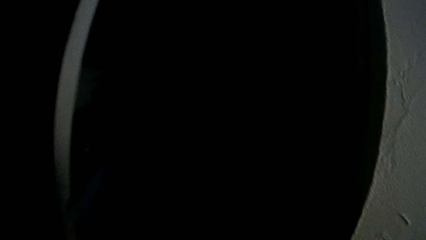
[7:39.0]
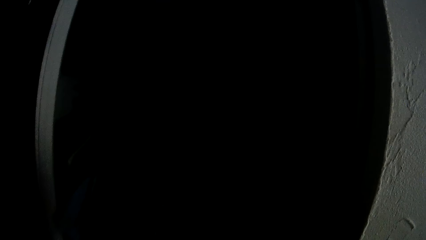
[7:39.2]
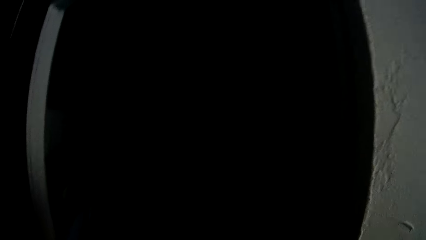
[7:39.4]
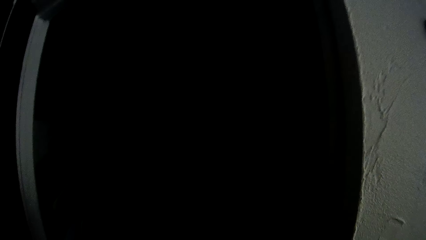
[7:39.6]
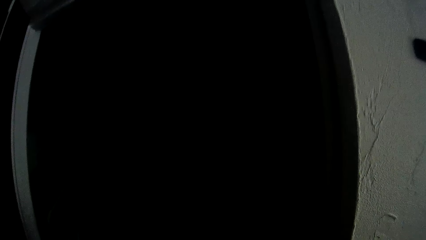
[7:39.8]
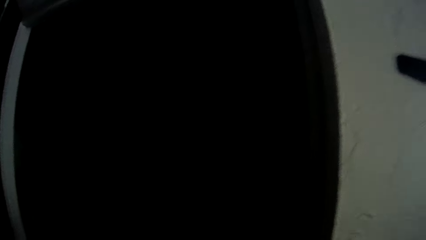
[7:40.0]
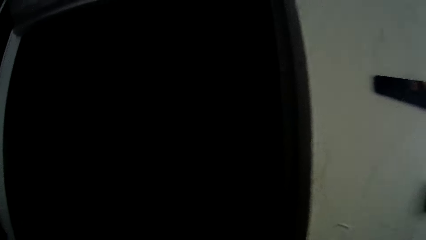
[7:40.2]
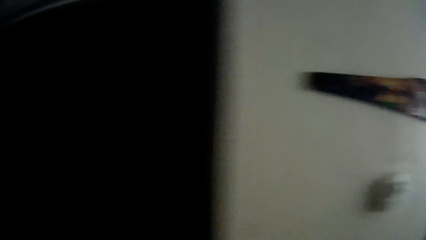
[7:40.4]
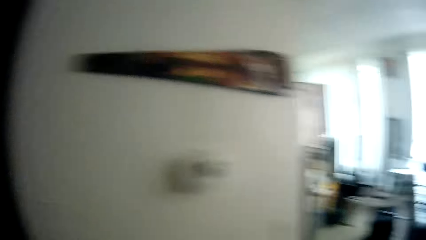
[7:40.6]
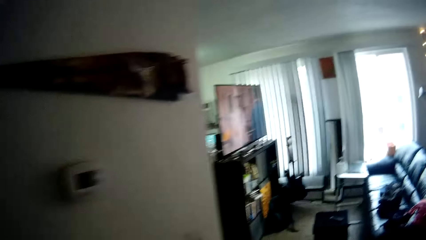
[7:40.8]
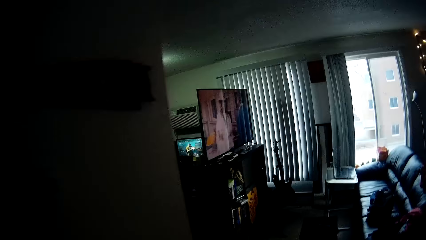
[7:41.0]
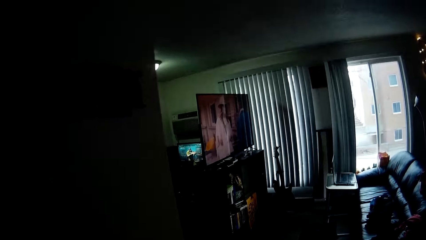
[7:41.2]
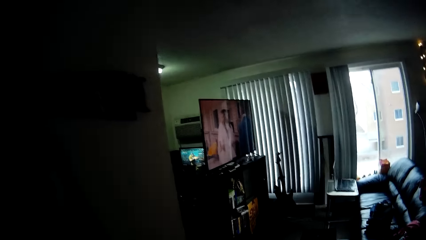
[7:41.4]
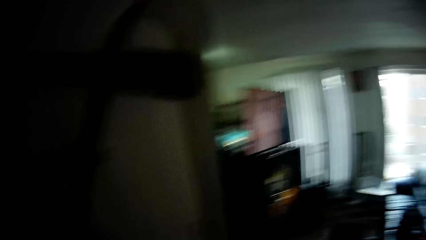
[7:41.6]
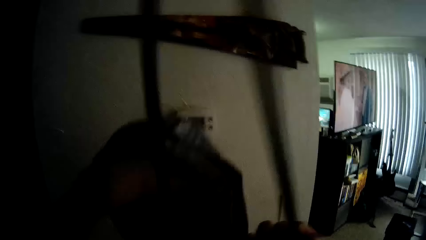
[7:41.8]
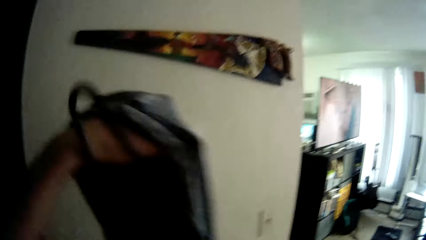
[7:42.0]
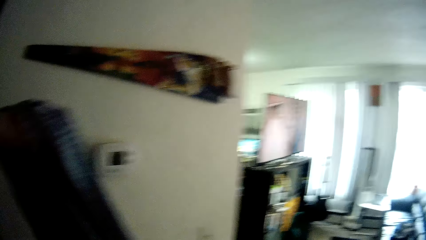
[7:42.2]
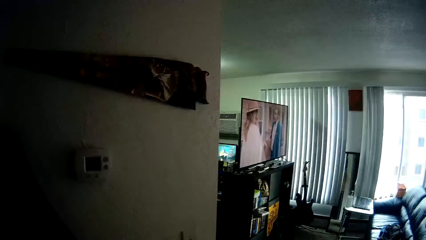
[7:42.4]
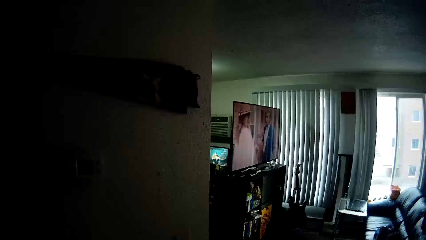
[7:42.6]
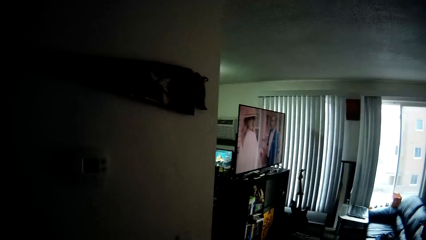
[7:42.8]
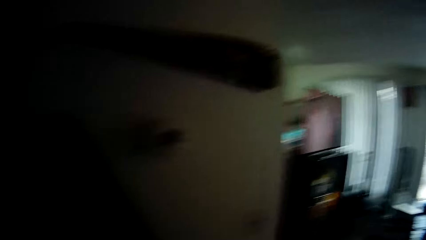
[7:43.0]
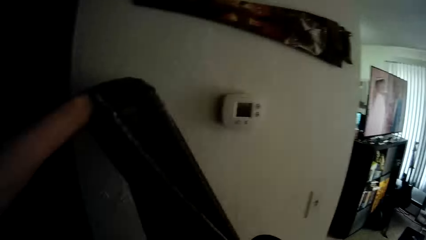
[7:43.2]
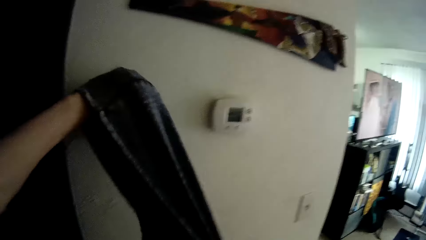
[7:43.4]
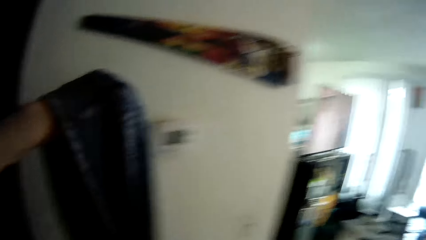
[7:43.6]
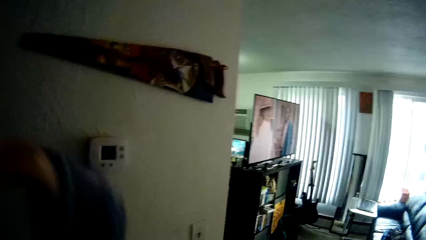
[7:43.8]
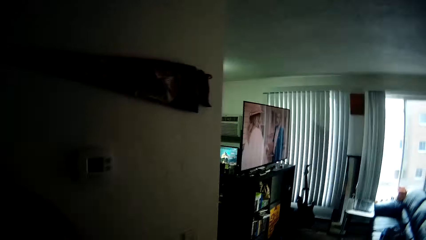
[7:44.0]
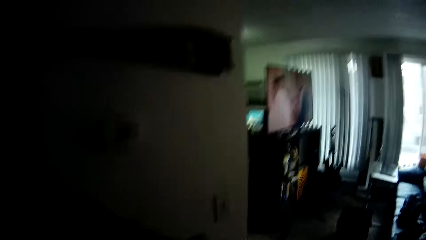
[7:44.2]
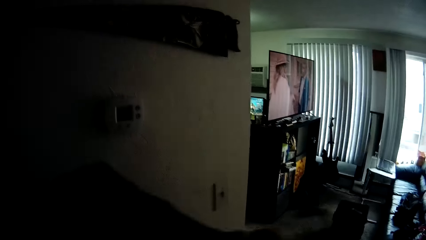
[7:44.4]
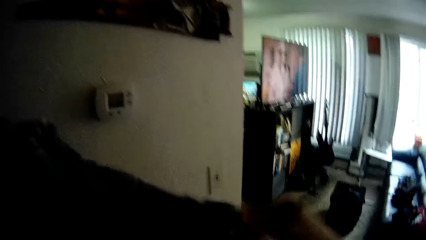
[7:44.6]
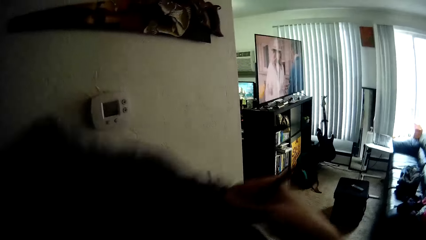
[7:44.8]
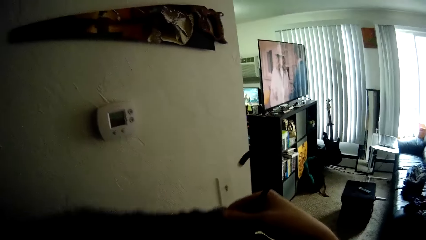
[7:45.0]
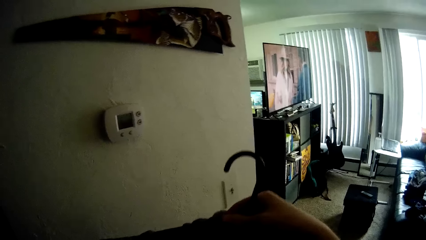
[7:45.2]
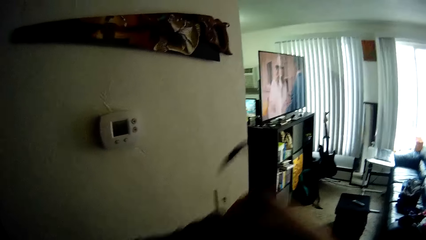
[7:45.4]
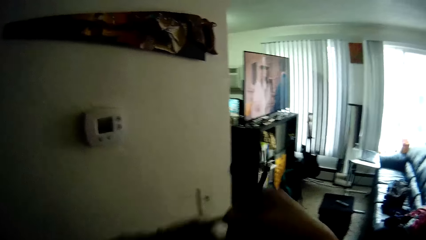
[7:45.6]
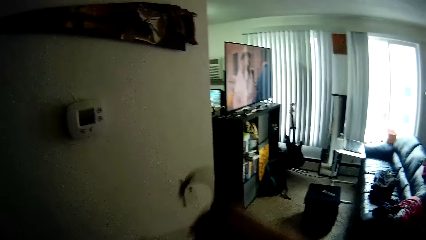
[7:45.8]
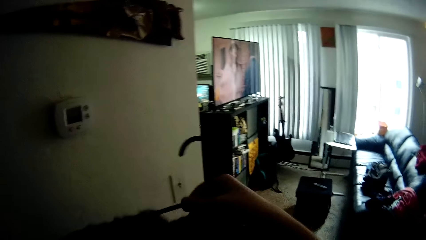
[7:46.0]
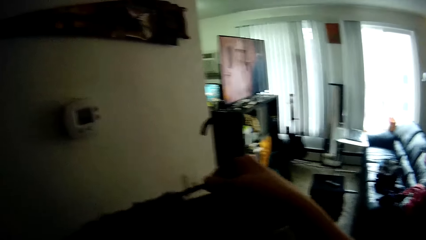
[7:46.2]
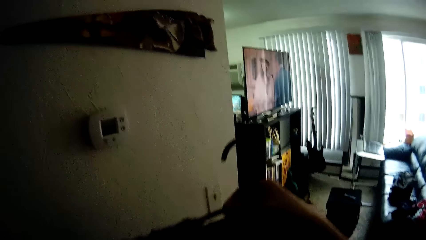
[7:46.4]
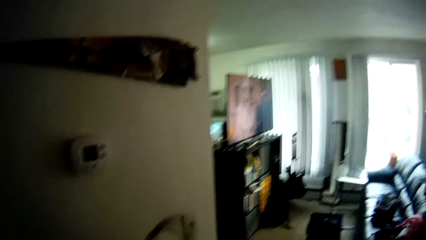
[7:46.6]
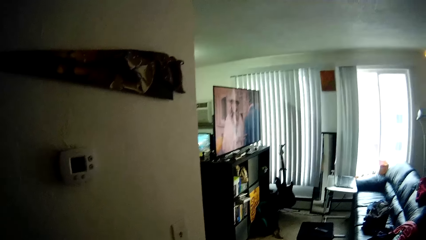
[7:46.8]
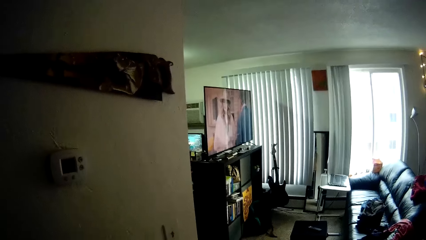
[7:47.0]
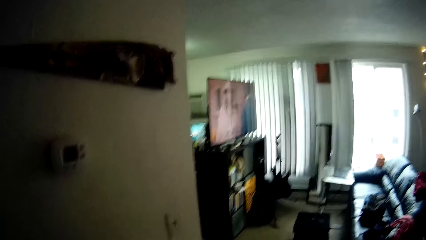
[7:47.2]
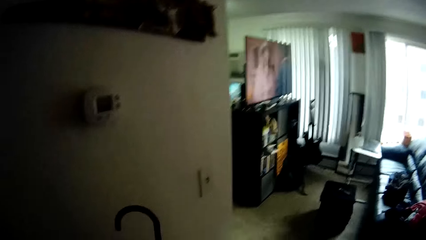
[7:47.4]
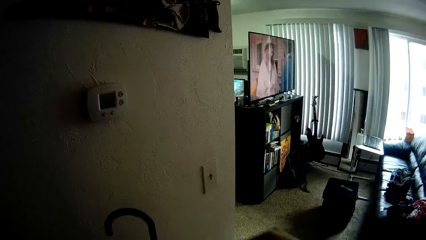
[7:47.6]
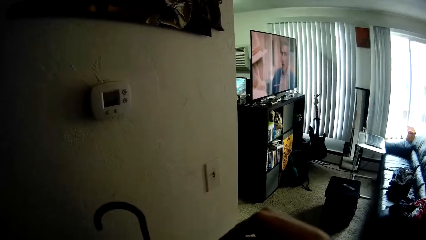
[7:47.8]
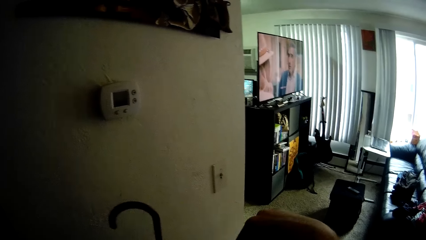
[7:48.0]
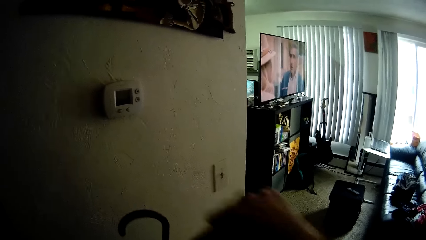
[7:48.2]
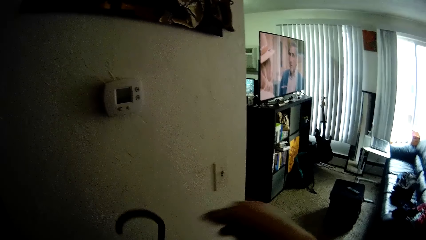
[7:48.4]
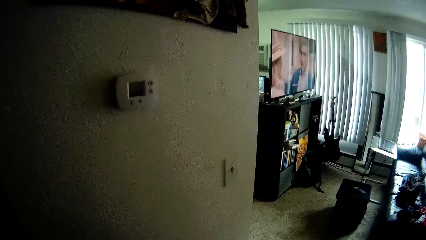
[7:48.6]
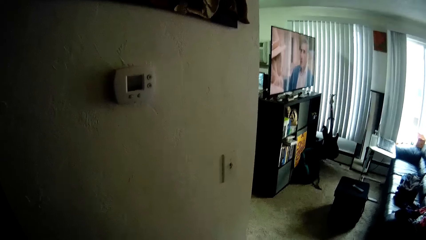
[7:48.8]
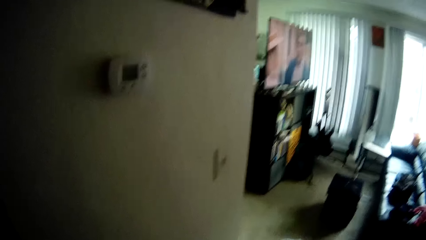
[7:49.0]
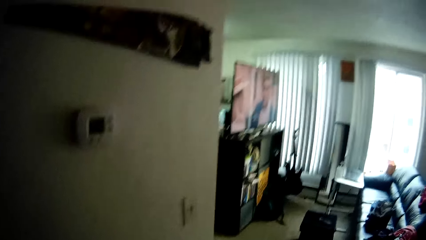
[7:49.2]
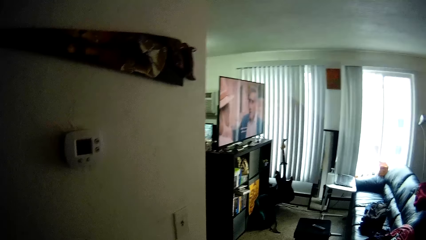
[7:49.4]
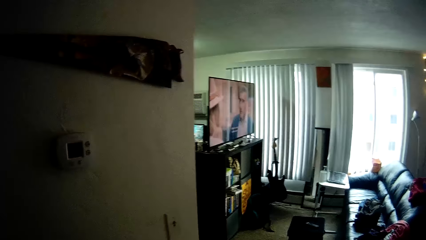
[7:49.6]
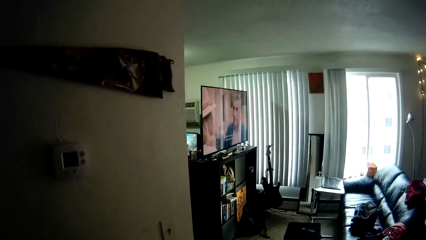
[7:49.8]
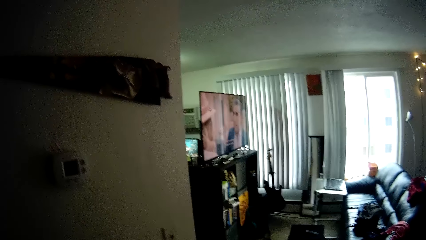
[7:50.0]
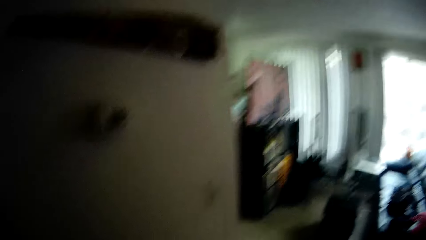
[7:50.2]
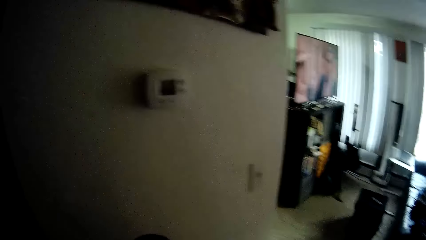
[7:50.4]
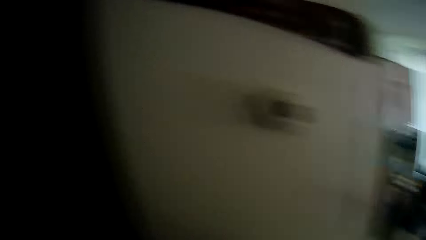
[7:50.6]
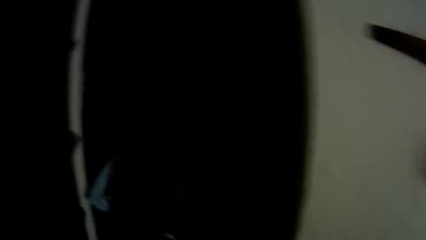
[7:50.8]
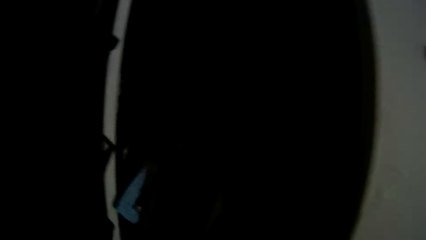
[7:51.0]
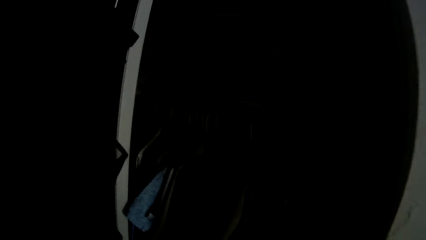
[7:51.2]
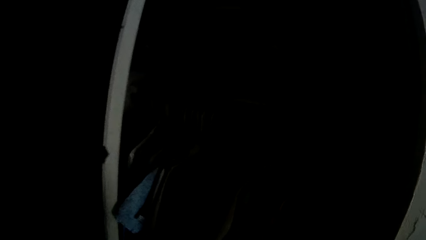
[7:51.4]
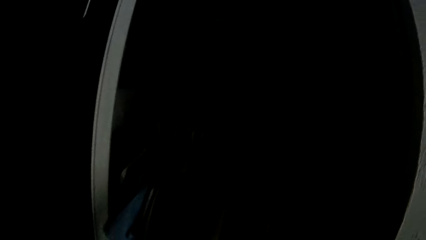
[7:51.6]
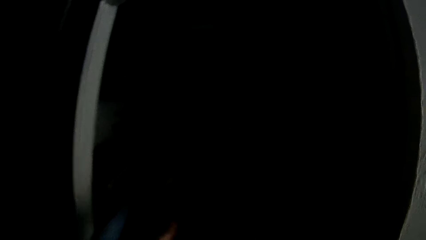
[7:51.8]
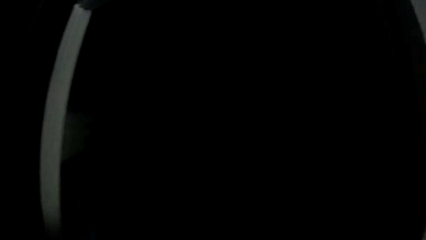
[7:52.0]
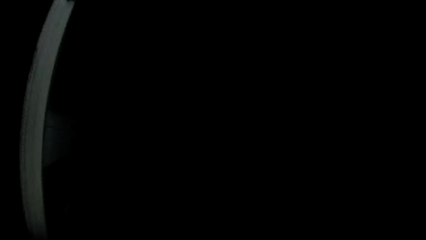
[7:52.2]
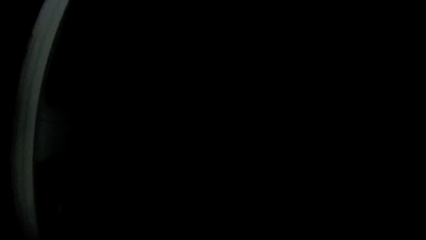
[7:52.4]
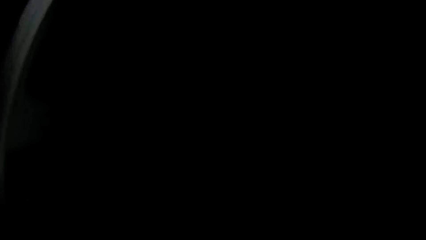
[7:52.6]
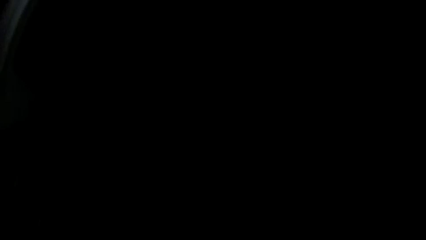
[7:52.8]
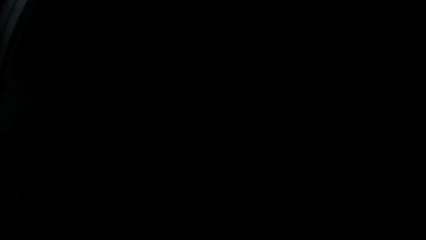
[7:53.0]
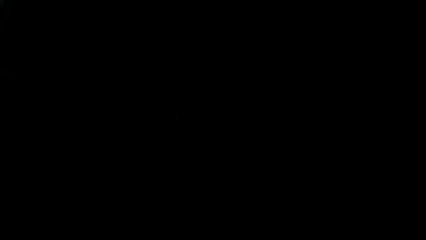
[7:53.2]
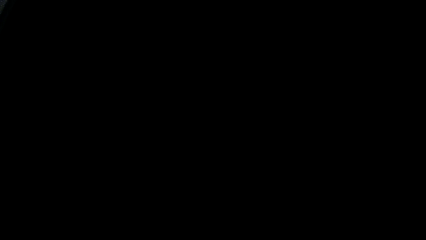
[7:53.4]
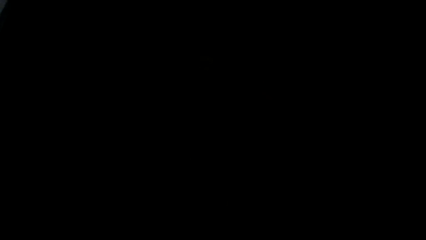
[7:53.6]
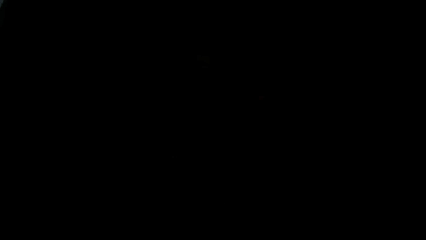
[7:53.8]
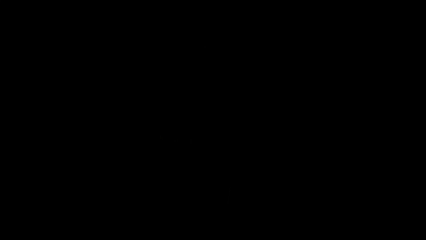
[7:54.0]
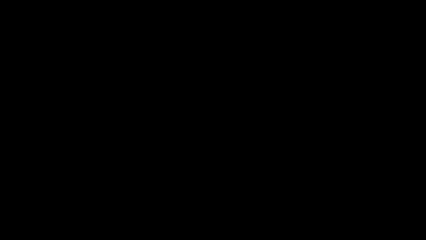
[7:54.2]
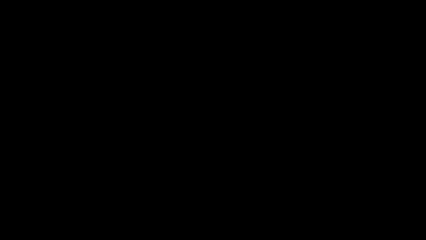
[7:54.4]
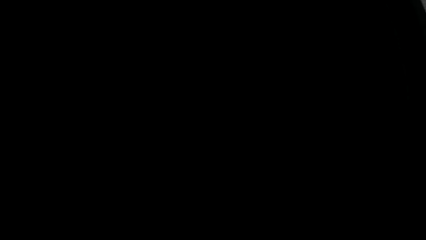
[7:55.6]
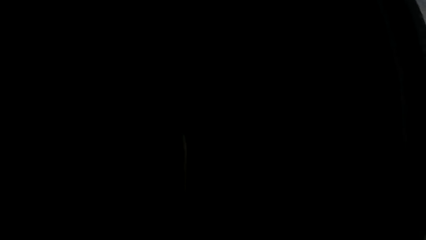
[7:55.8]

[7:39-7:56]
The camera wearer puts a hanger into the sweater with her right hand. She readjusts the hanger with her right hand.
